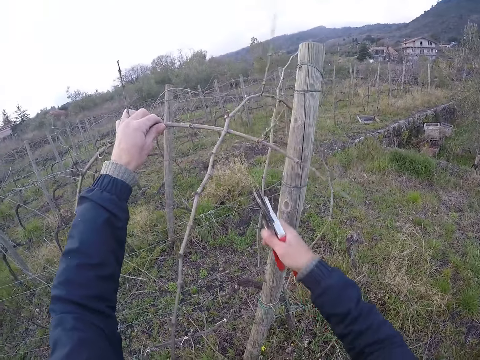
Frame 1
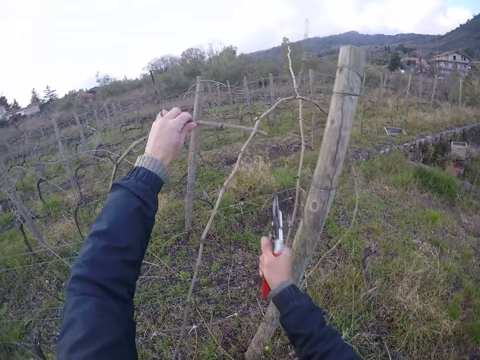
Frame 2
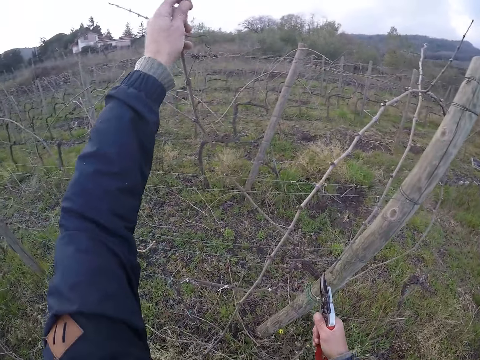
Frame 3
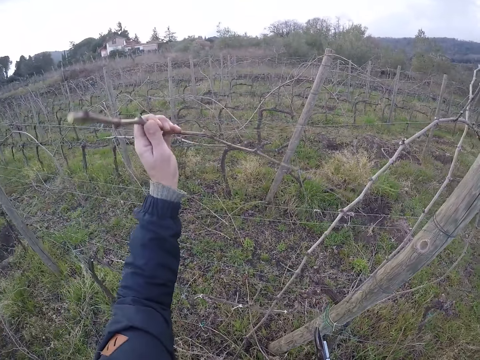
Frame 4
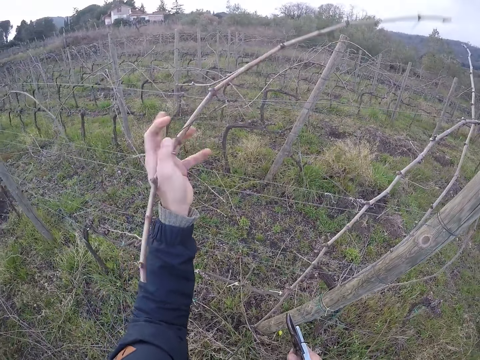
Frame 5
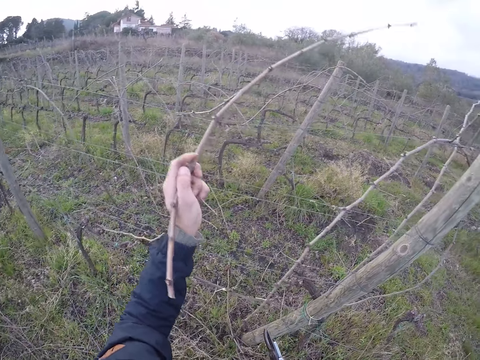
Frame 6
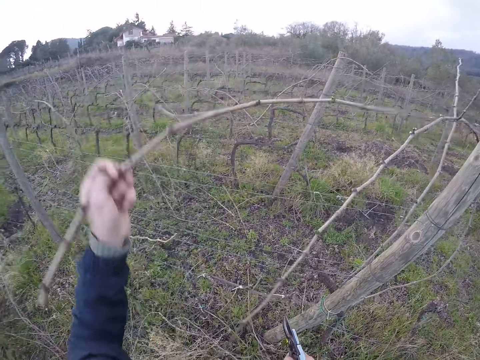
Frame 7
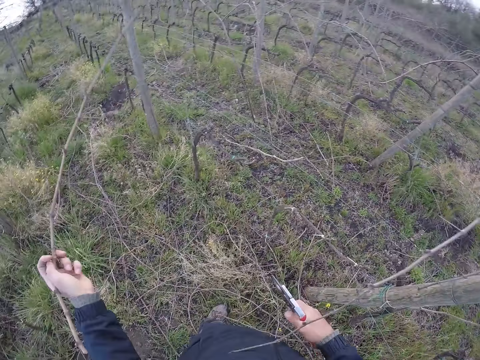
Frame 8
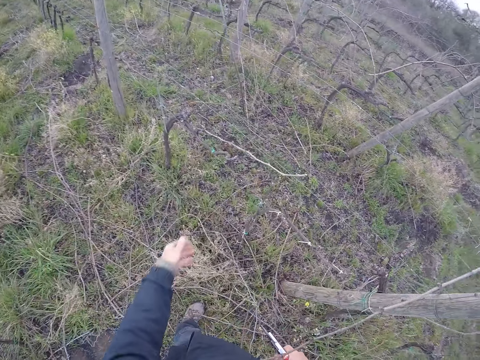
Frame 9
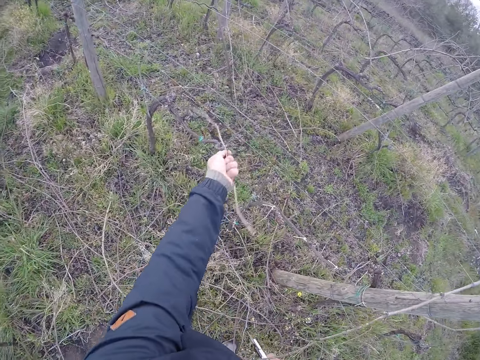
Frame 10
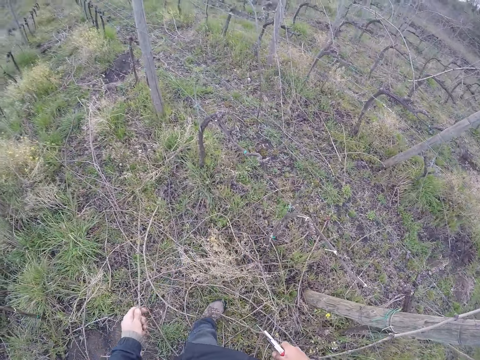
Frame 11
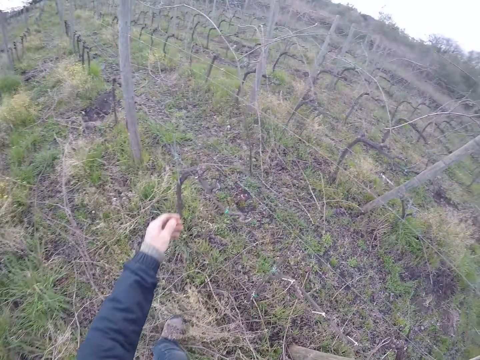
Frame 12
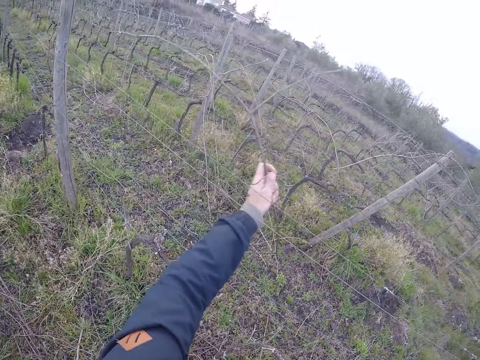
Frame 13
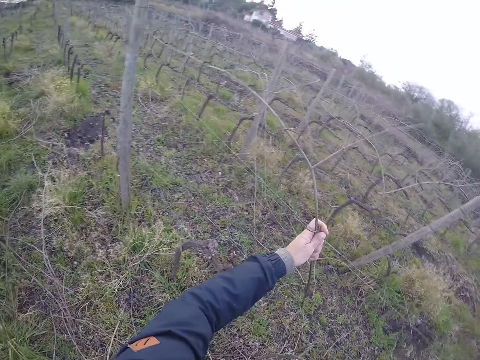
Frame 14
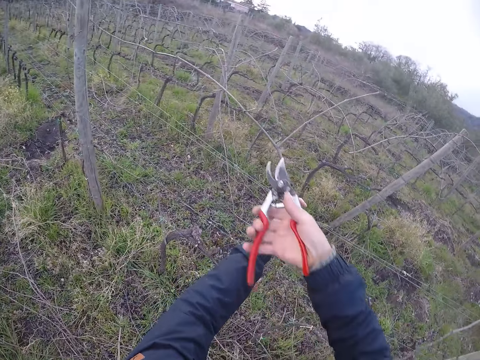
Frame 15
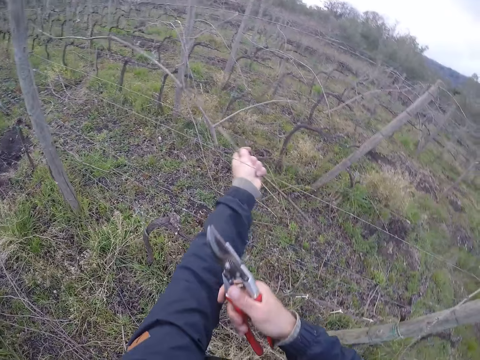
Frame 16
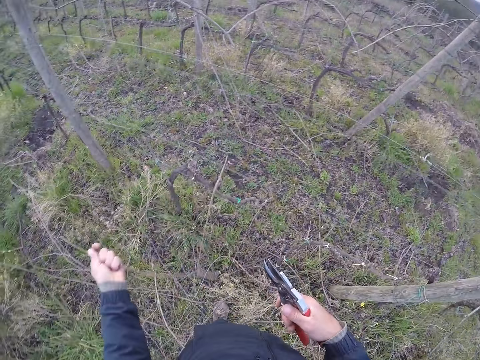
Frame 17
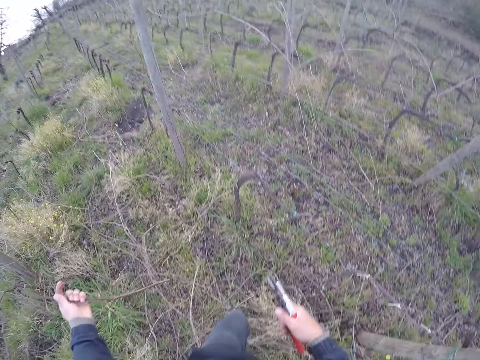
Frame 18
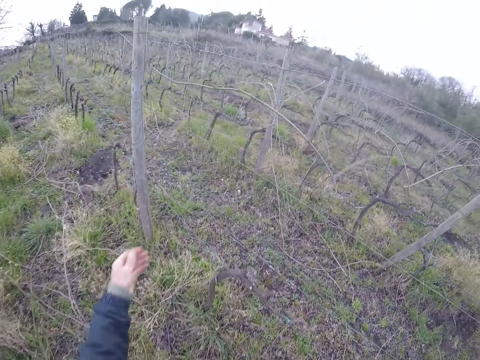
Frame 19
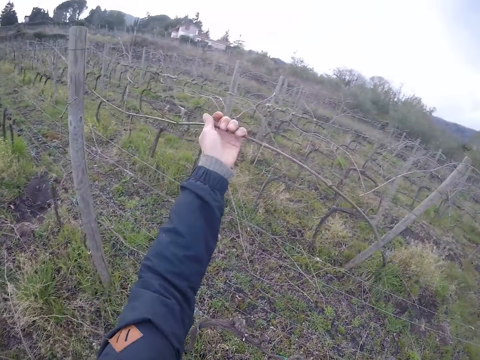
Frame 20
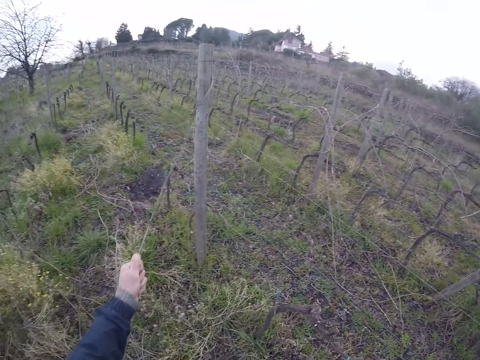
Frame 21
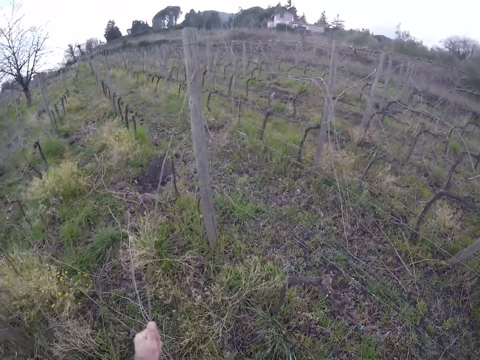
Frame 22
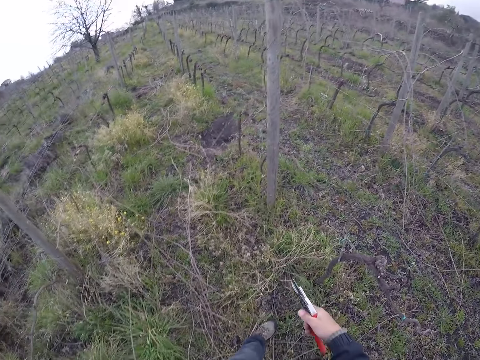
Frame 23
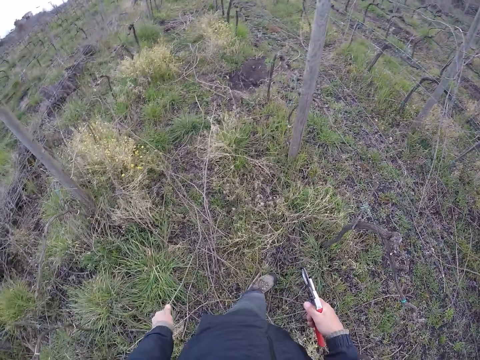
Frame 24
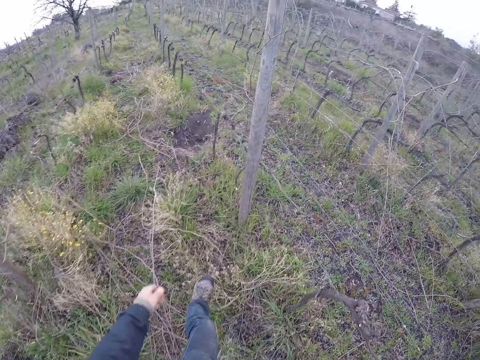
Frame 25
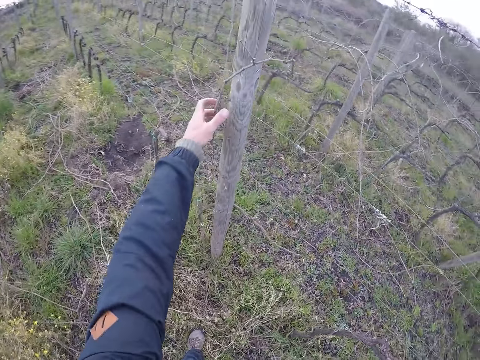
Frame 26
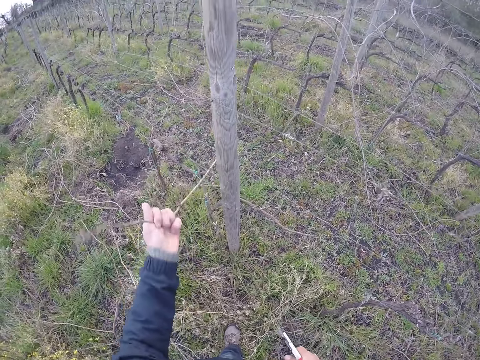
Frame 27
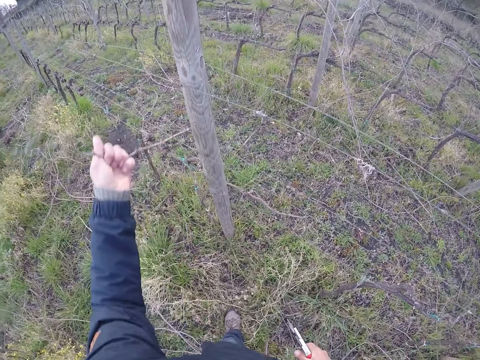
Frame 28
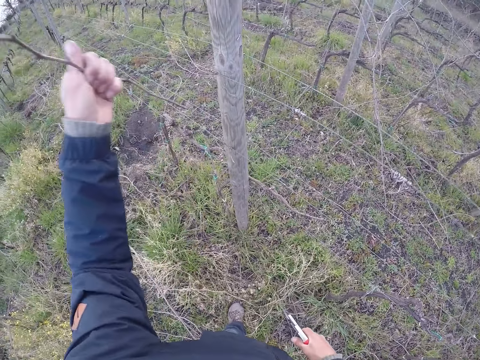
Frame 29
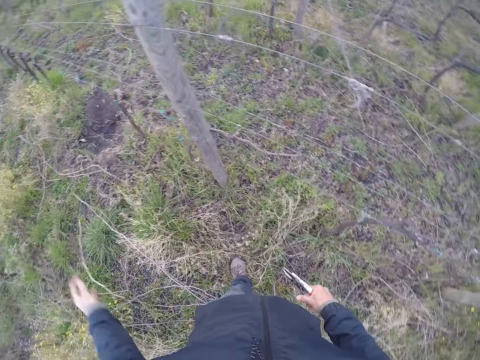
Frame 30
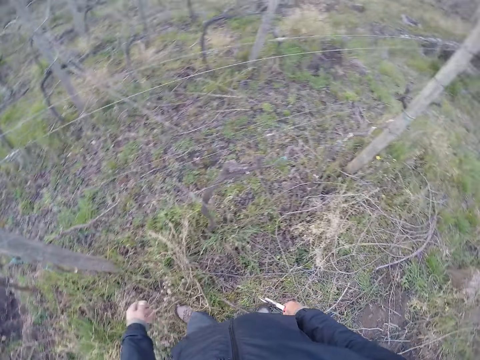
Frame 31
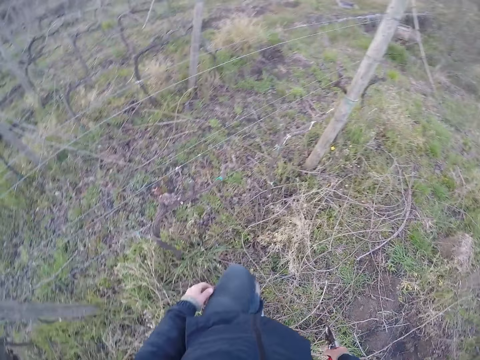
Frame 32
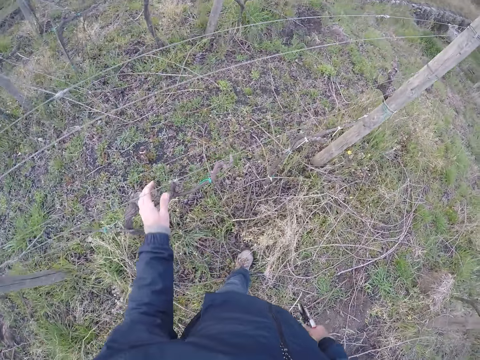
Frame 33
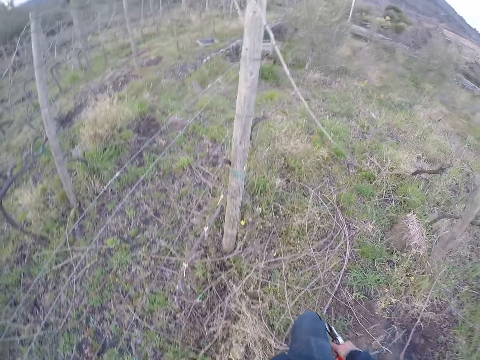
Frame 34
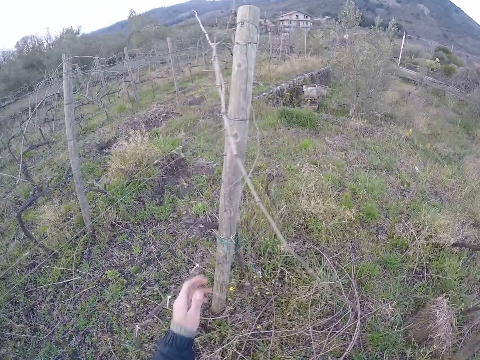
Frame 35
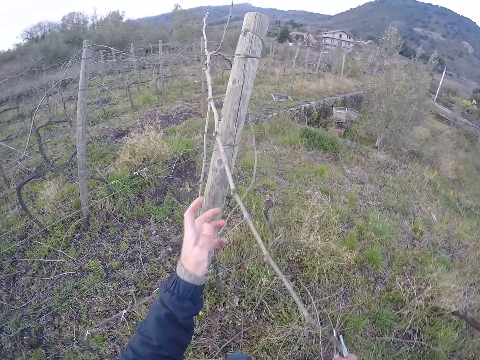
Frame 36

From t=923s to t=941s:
The camera wearer cuts the branch in his left hand with the wire cutter or pruning shears in his right hand. He pulls the branch from the wire or fence with his left hand. He drops the branch on the floor with his left hand. He pulls the branch from the wire with his left hand. He drops the branch on the ground. He pulls the branch from the wire with his left hand. He cuts the branch in his left hand with the wire cutter in his right hand. He pulls the branch from the wire with his left hand. He drops the branch on the floor with his left hand. He pulls the branch from the wire with his left hand. He drops the branch on the floor with his left hand. He pulls the branch from a pole with his left hand. He drops the branch on the floor with his left hand. He walks across the field. He places his left hand on the wire.

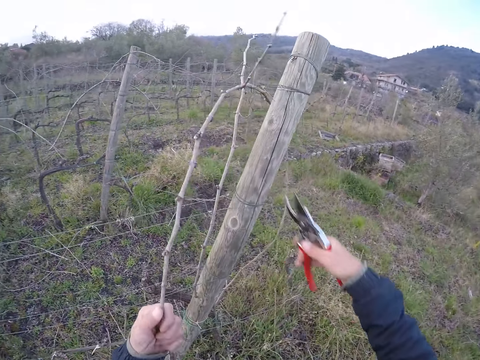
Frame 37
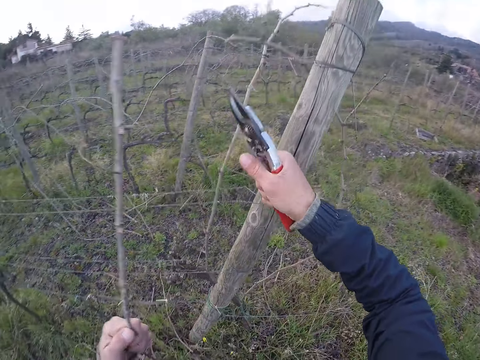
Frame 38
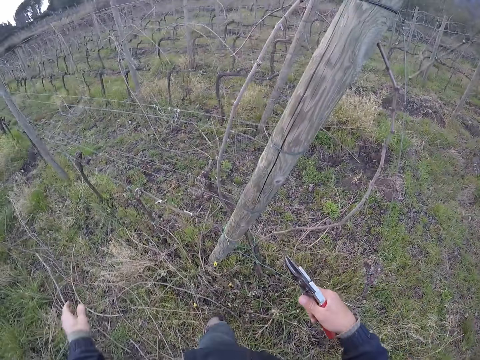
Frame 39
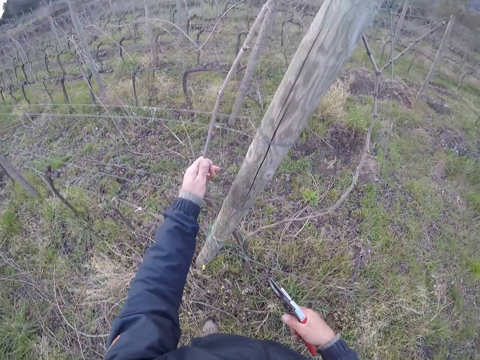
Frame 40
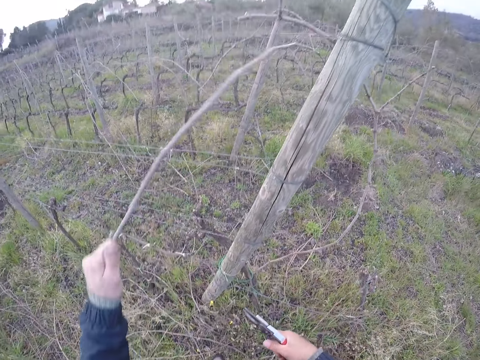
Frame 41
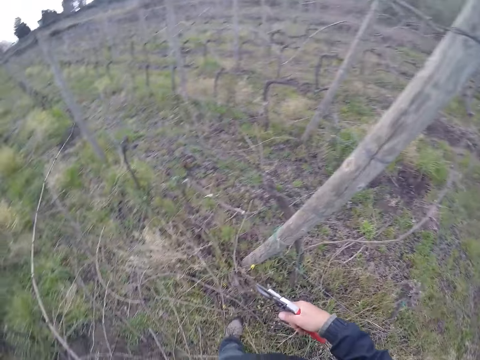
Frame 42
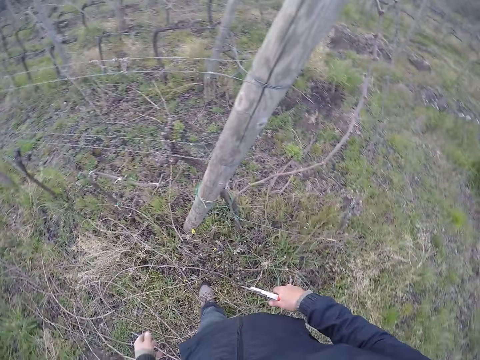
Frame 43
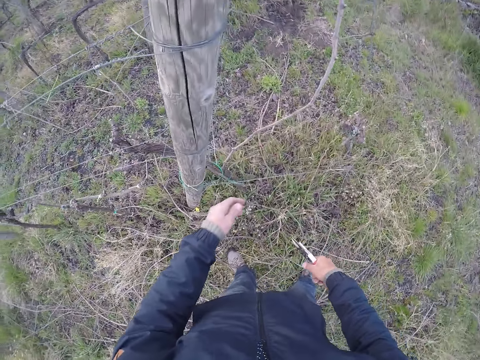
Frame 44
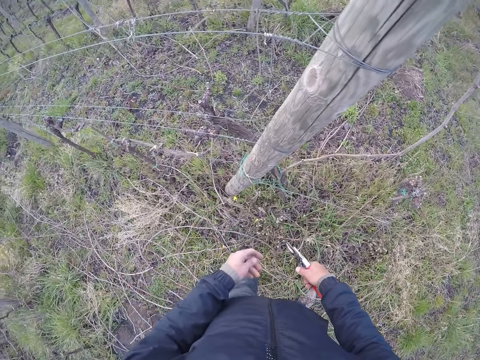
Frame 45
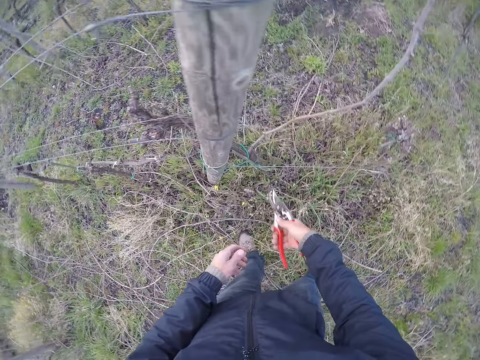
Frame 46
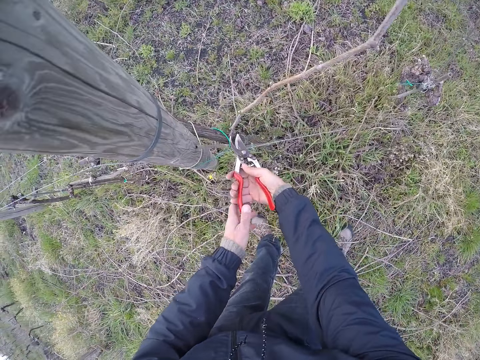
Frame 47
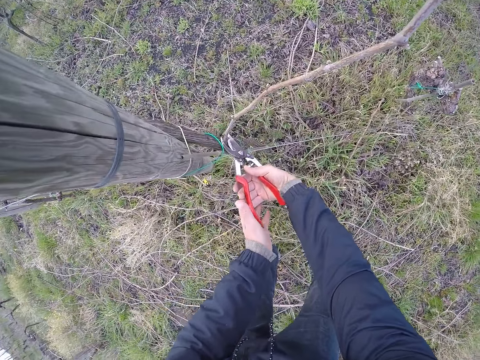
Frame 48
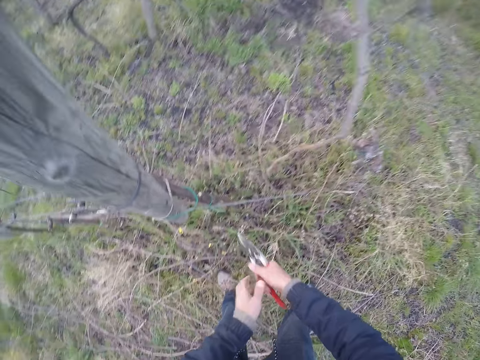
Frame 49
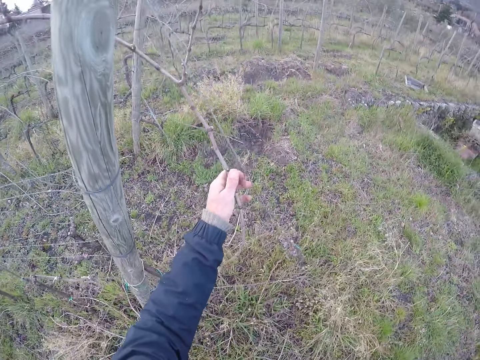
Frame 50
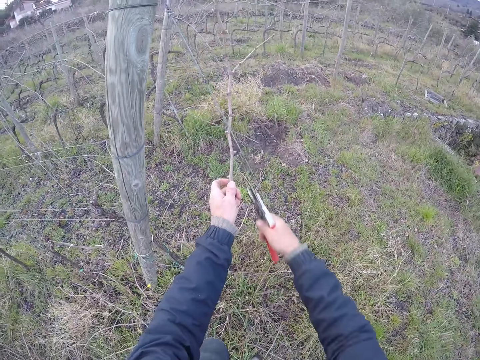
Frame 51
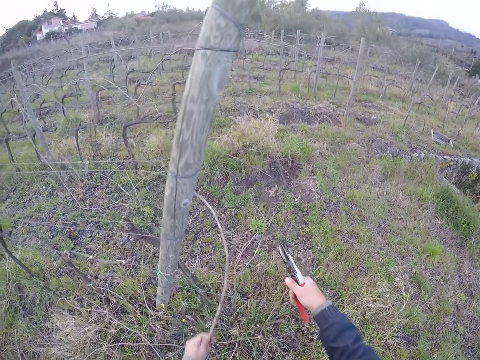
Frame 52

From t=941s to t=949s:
The camera wearer pulls a branch from the pole with his left hand. He cuts the branch in his left hand with the wire cutter or pruning shears in his right hand. He drops the branch on the floor with his left hand. He pulls the branch from the wire or fence with his left hand. He drops the branch on the floor with his left hand. He places the wire cutter on the branch on a stick with both hands. He cuts the branch on the stick with the wire cutter in both hands. He pulls the branch from the wire with his left hand. He drops the branch on the ground with his left hand.
